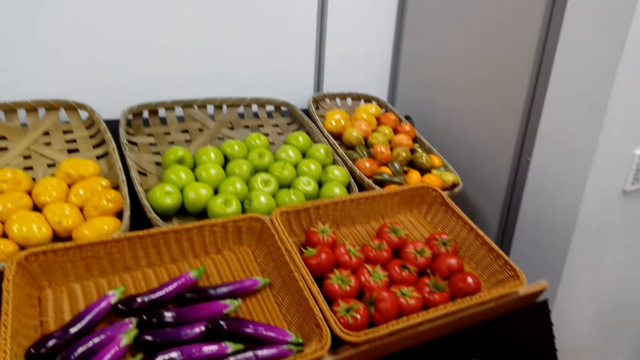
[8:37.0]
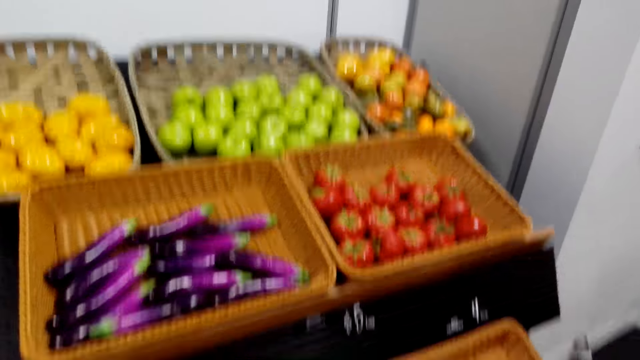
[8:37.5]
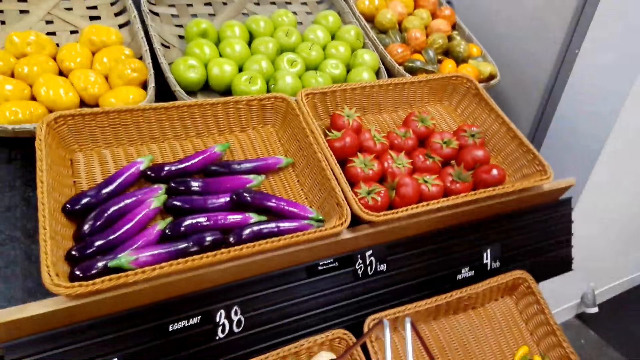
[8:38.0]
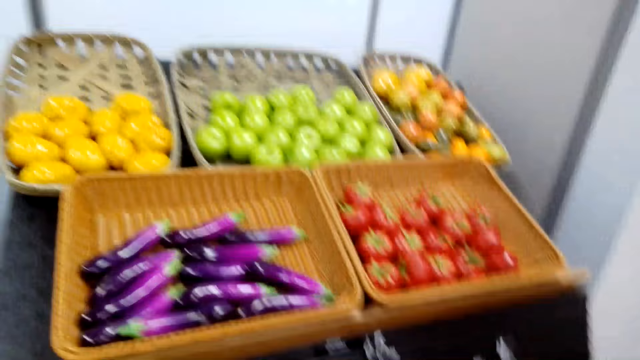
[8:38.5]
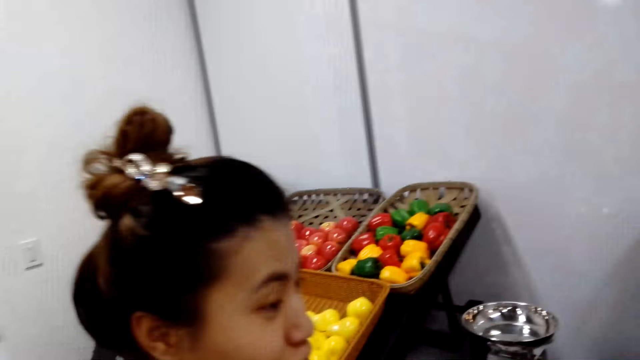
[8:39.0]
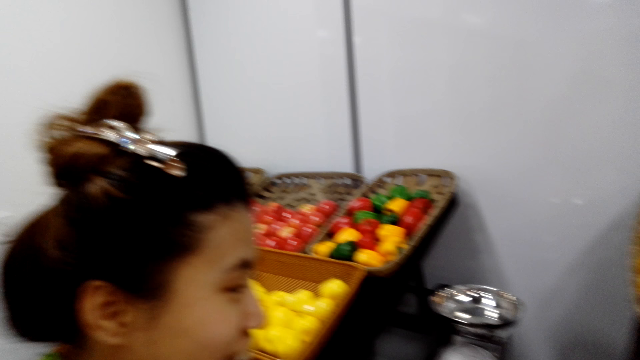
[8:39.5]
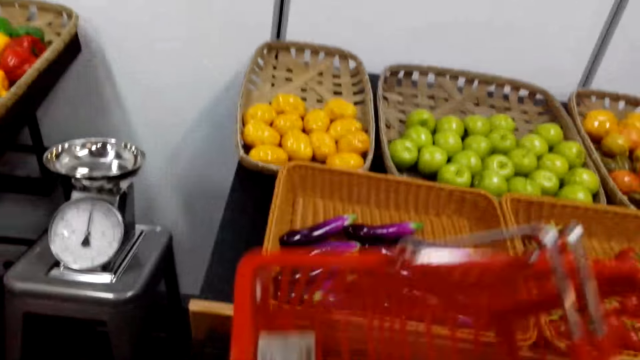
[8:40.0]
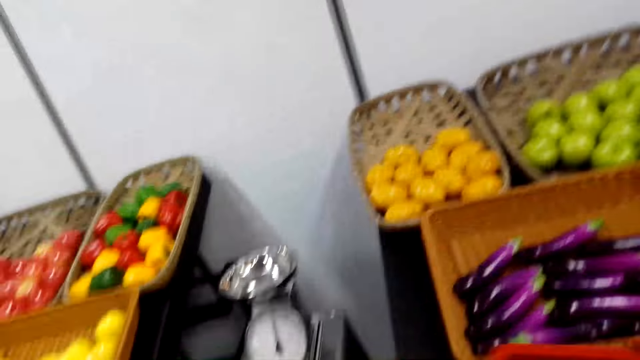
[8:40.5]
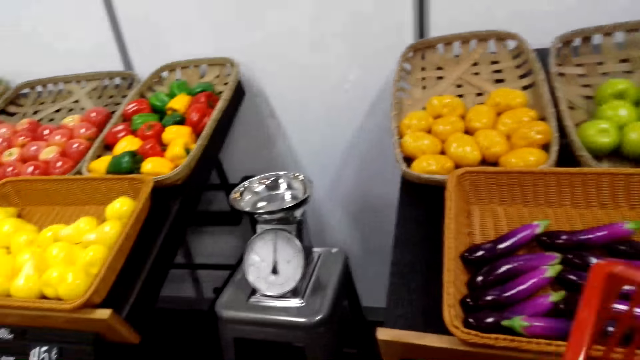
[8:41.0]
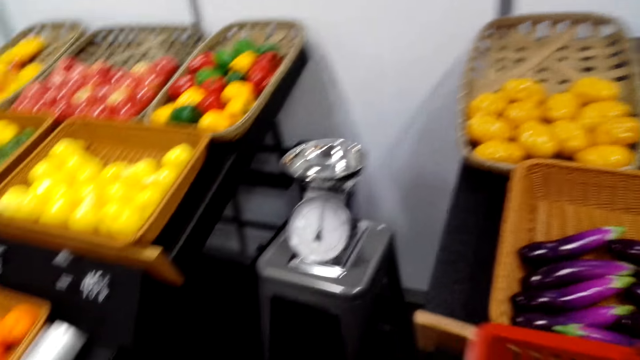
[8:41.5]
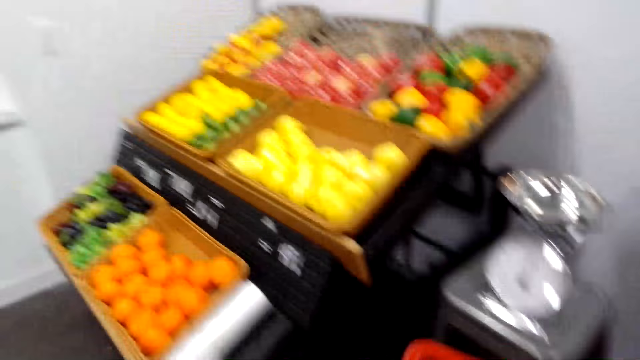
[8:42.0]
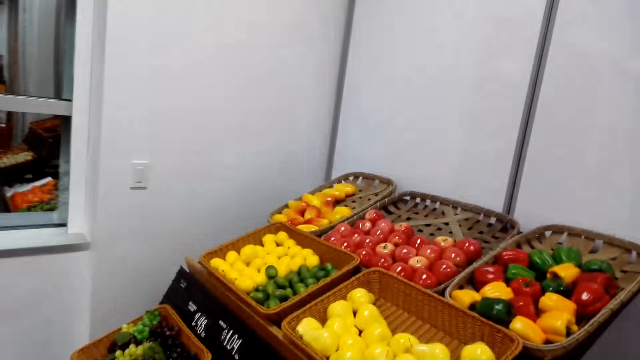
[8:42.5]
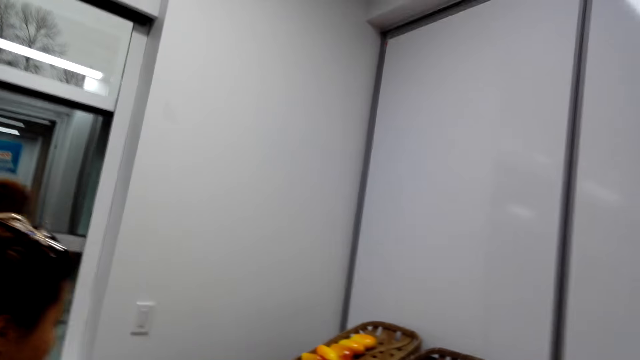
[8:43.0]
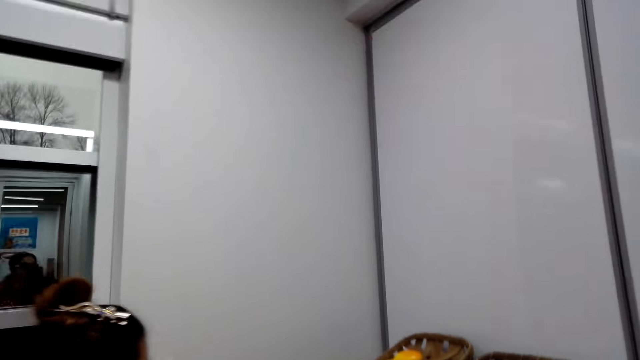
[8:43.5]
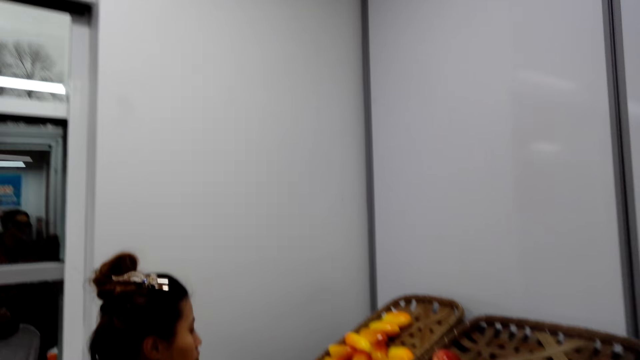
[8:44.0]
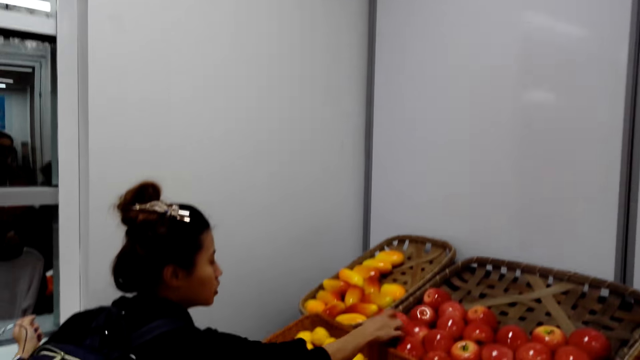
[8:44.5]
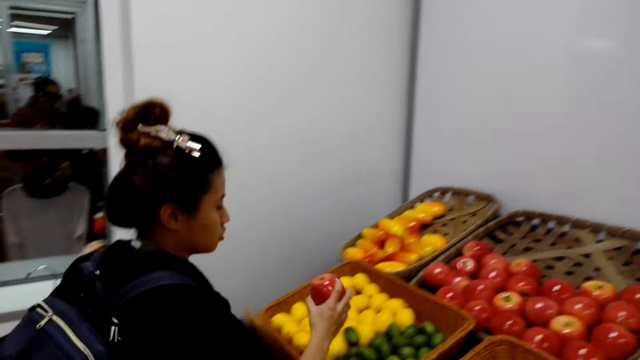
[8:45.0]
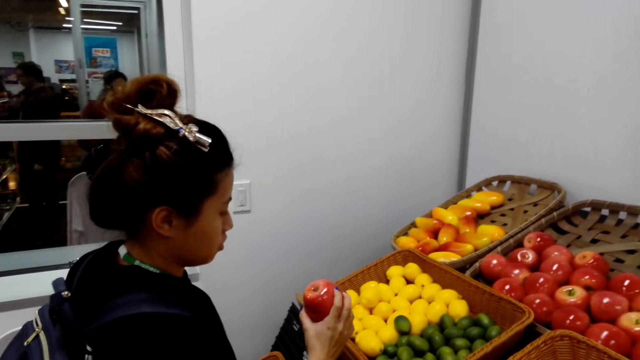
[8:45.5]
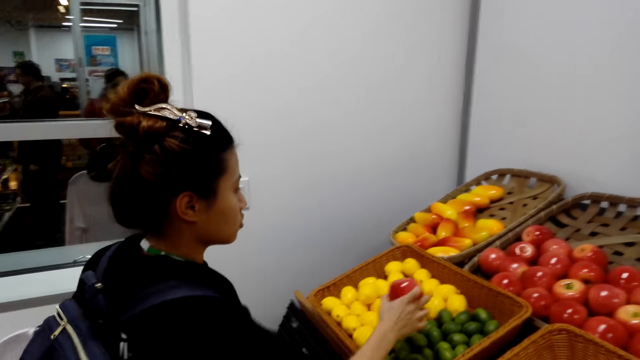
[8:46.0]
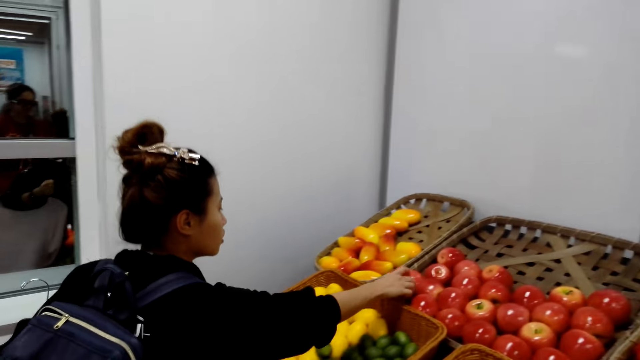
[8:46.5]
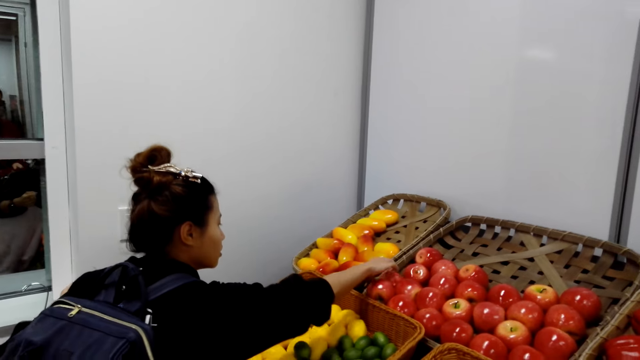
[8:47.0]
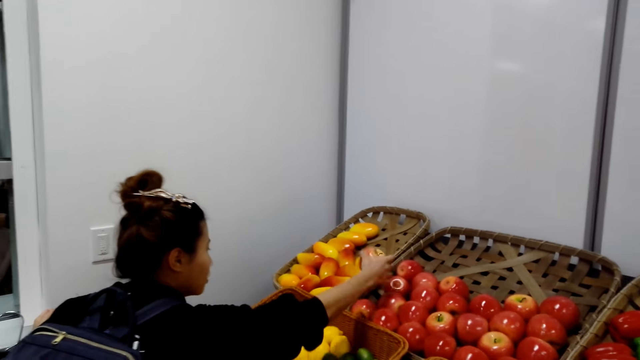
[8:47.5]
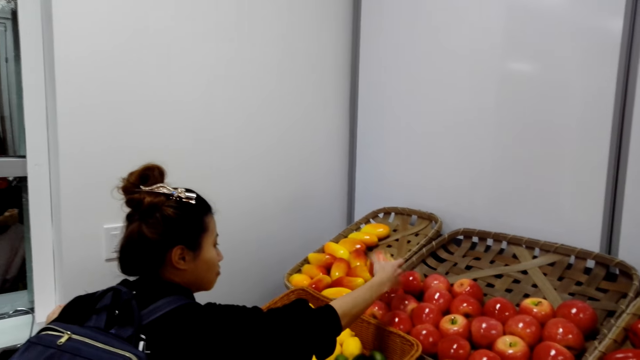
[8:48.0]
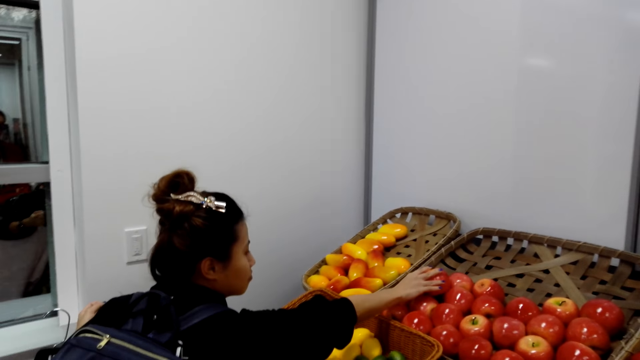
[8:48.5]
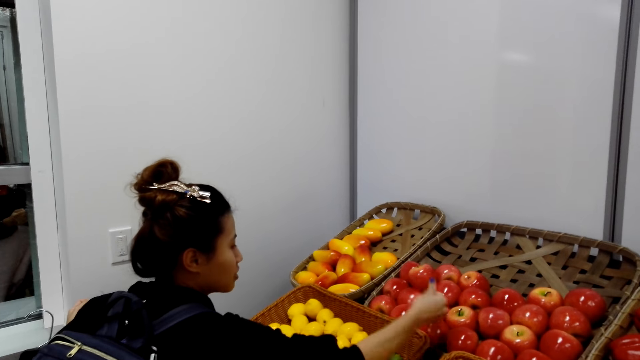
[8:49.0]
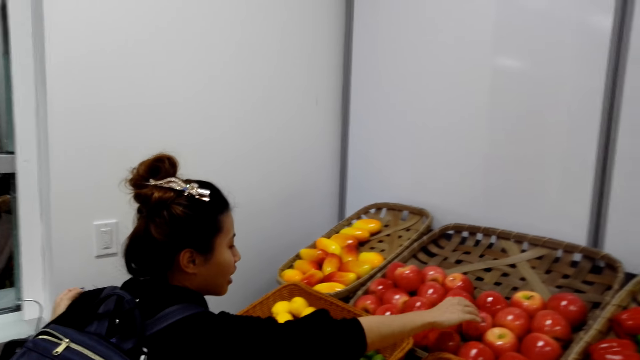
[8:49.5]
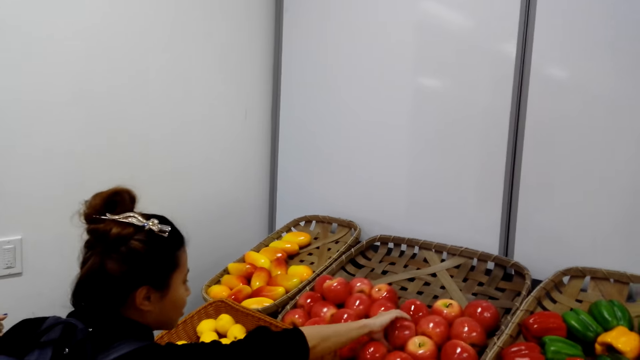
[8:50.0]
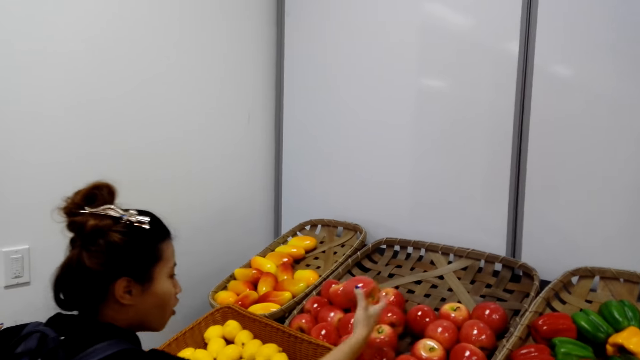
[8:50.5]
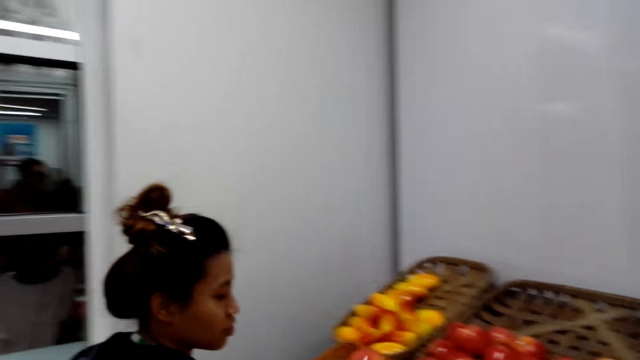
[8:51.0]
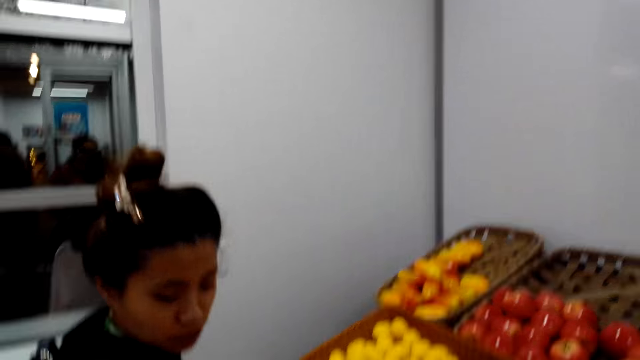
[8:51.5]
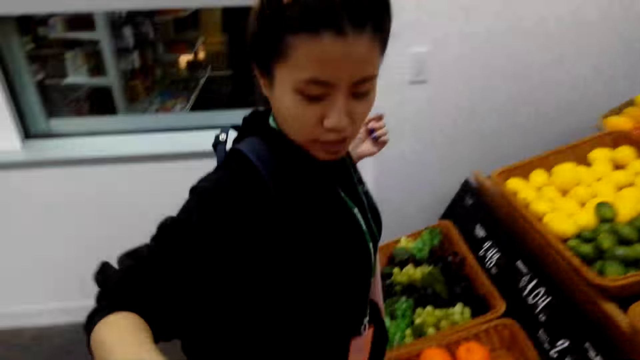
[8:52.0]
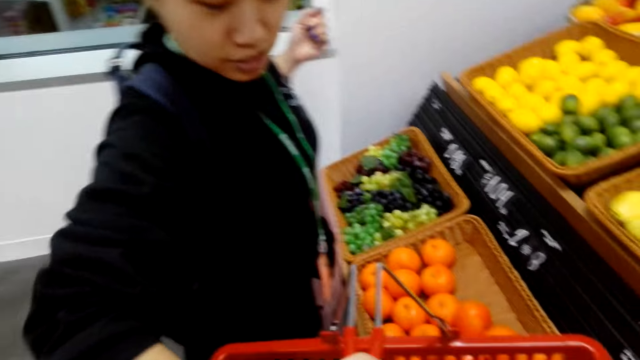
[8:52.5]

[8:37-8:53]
The camera wearer carries a shopping basket in the store. A woman picks an apple in the store and puts an apple in the basket. The woman picks an apple on the shelf and puts an apple in the basket. The woman picks an apple on the shelf and puts an apple into the basket.

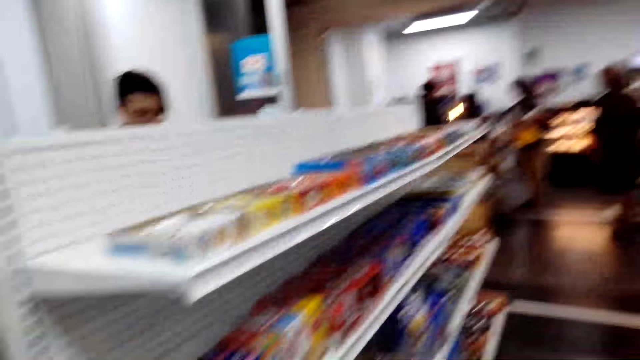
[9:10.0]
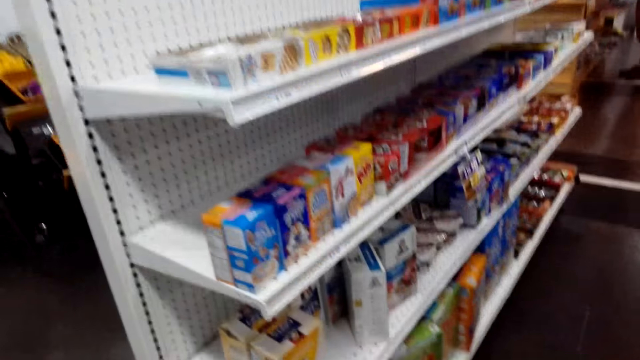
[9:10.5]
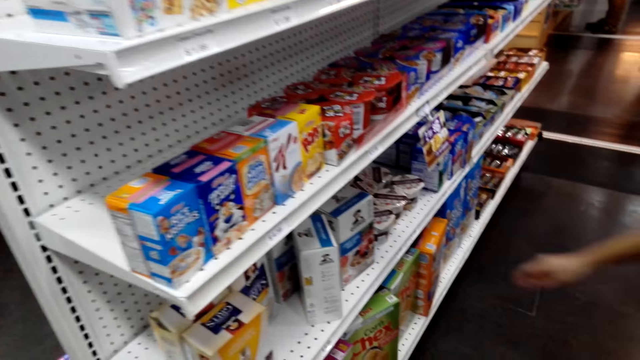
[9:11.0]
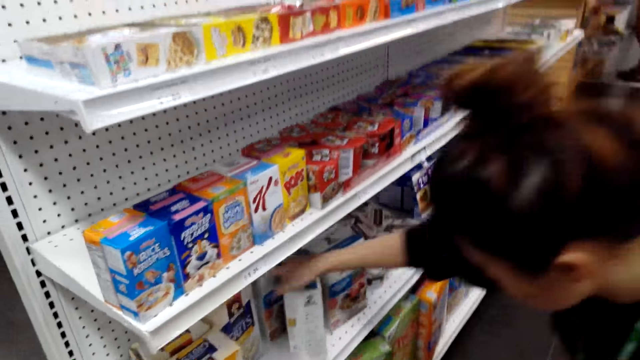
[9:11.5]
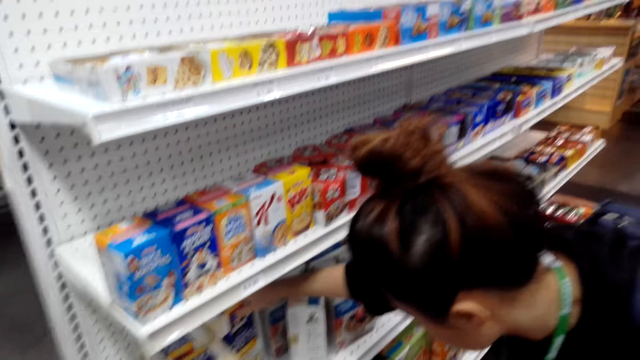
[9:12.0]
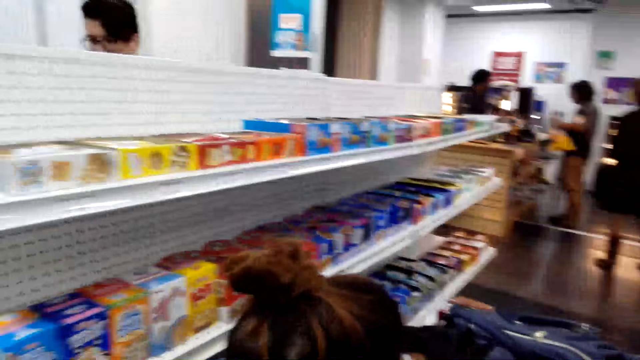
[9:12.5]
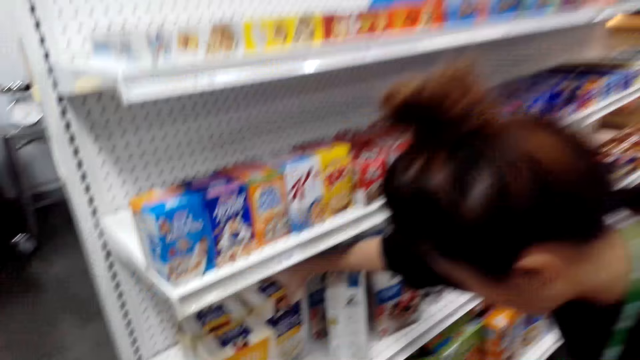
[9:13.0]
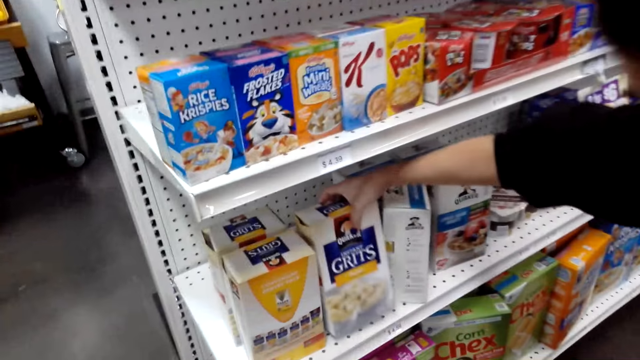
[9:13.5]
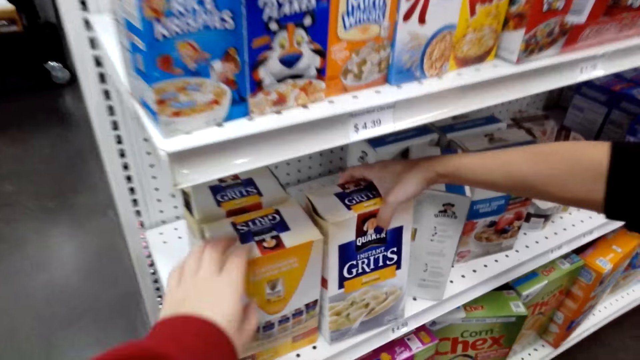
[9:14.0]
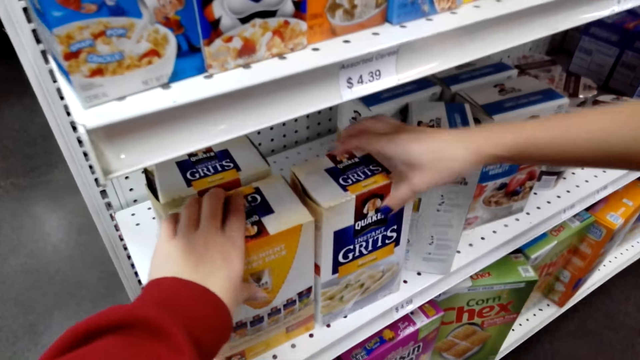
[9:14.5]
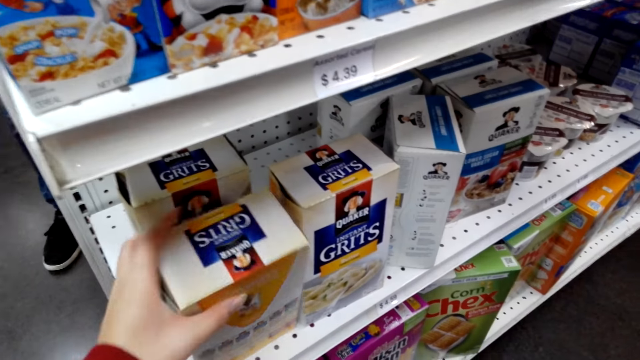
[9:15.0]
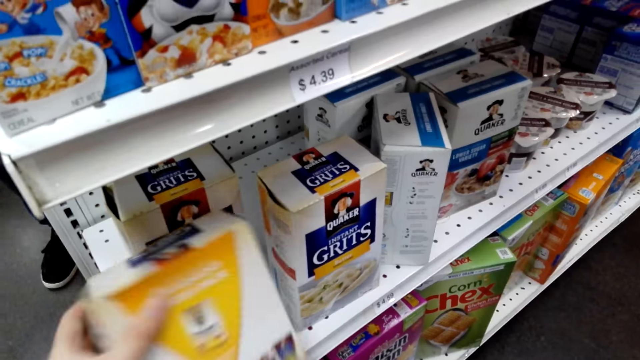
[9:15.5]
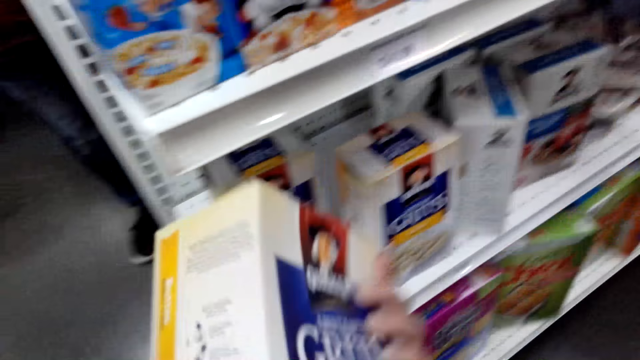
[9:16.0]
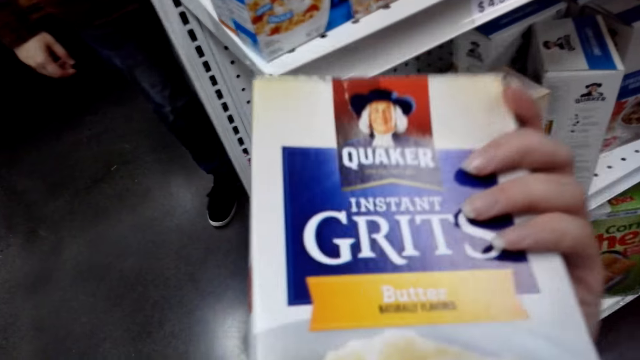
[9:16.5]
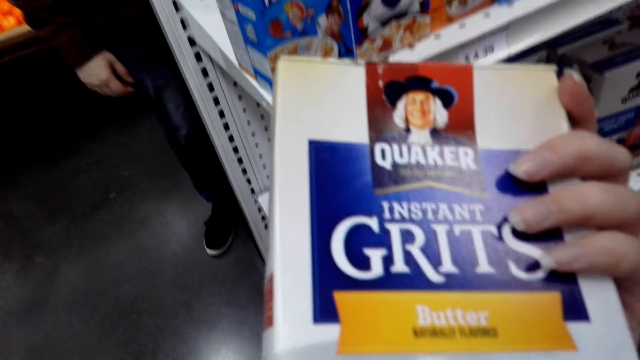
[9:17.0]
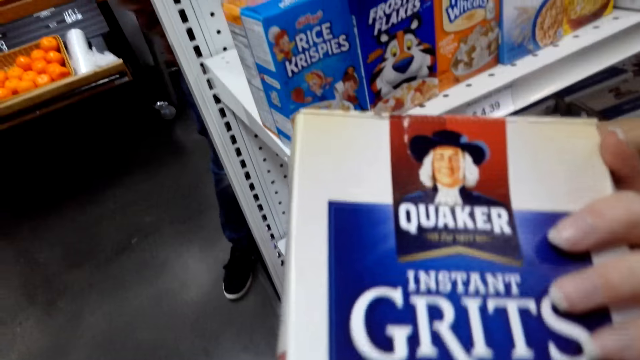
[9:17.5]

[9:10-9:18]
A woman picks a box of instant grits. The woman holds a packet of grits on the shelf. The camera wearer picks a box of instant grits. They pick the grits from the shelf. They hold a packet of grits in the store.
